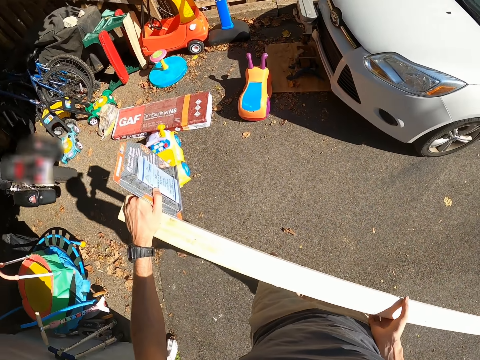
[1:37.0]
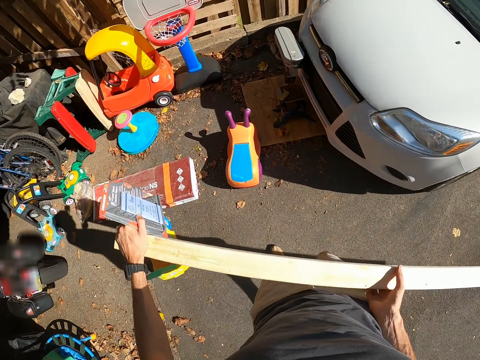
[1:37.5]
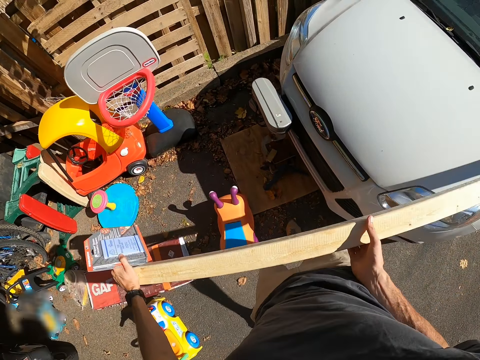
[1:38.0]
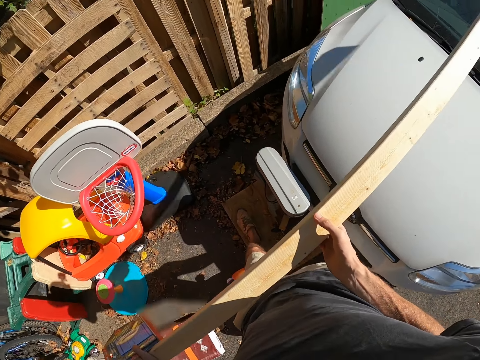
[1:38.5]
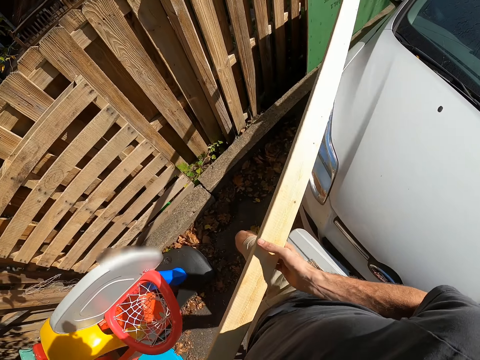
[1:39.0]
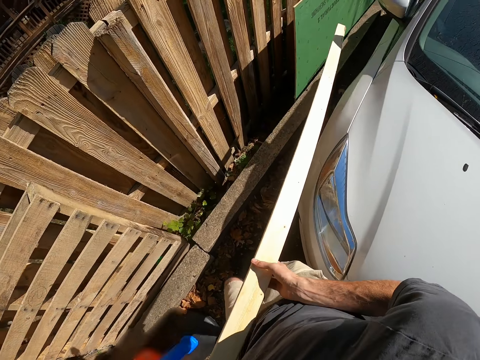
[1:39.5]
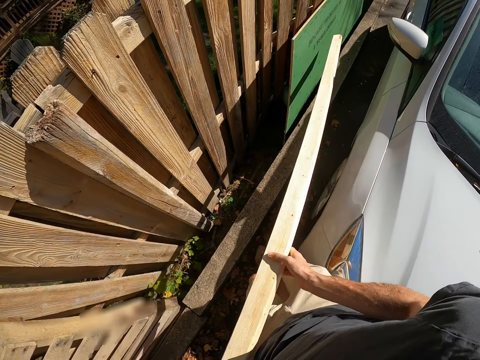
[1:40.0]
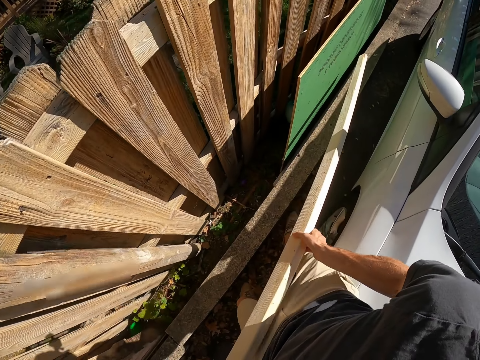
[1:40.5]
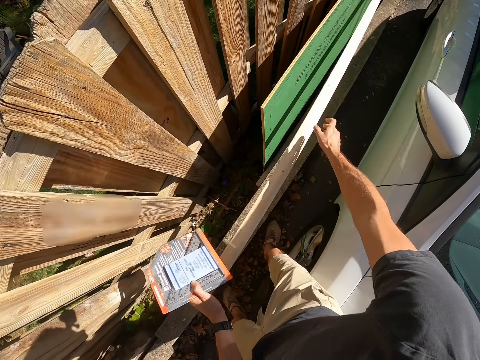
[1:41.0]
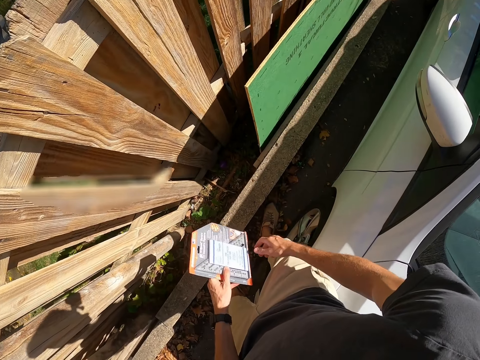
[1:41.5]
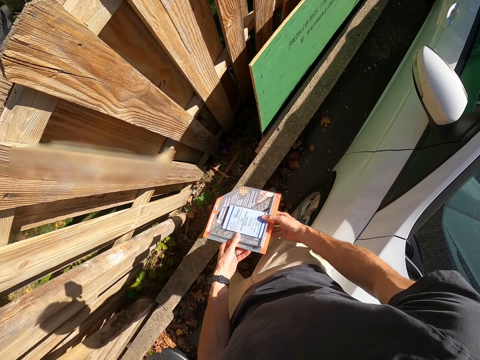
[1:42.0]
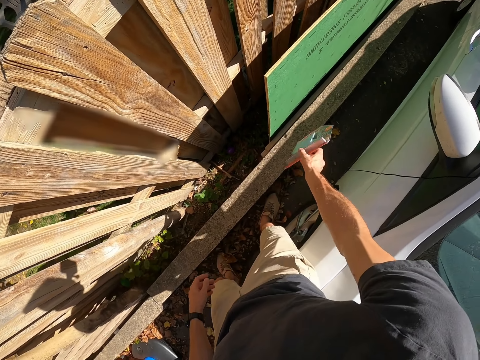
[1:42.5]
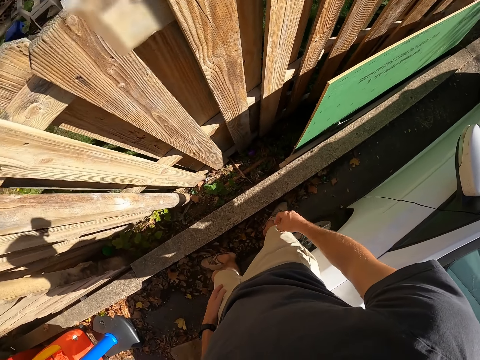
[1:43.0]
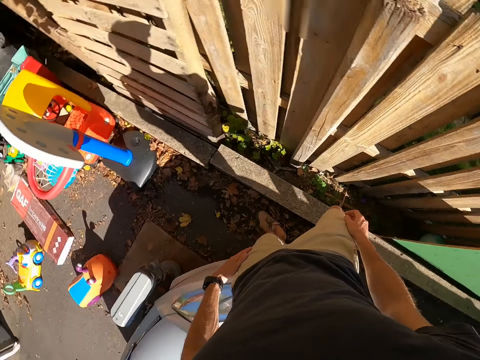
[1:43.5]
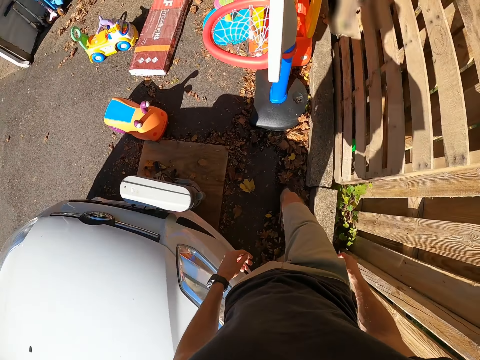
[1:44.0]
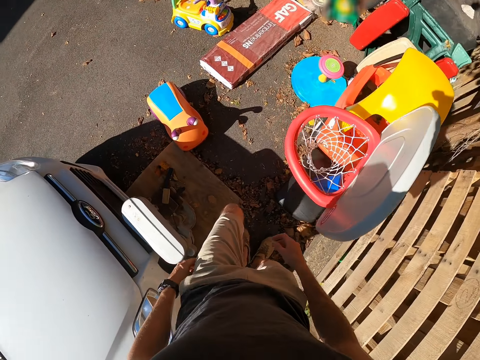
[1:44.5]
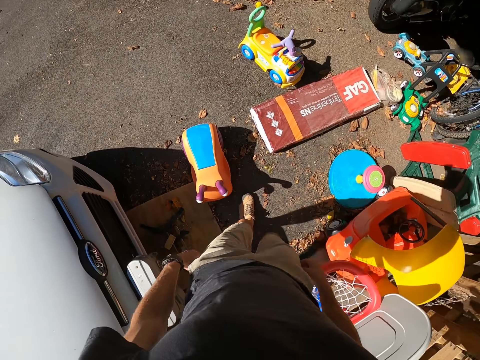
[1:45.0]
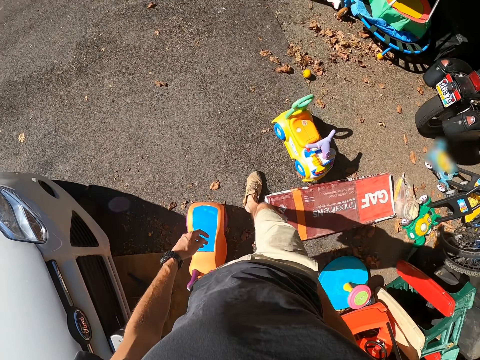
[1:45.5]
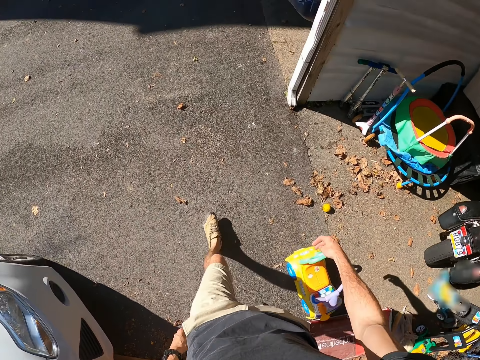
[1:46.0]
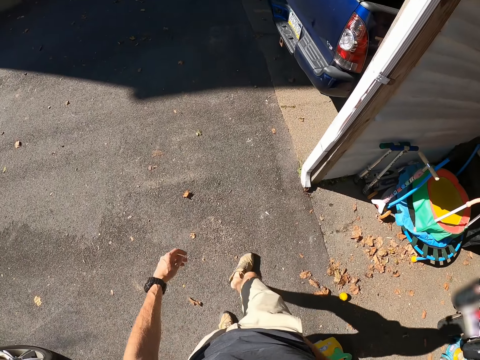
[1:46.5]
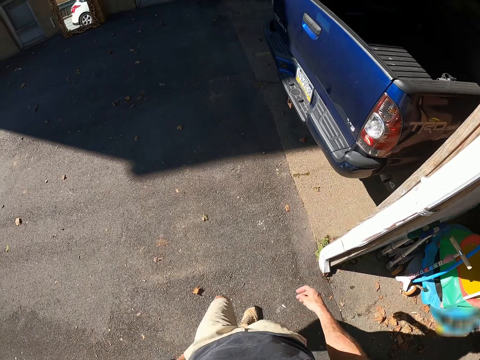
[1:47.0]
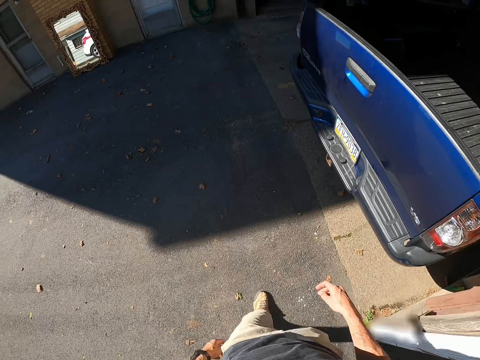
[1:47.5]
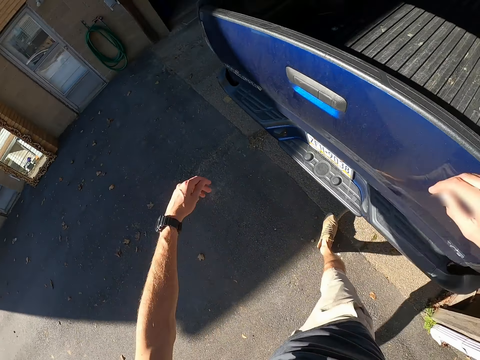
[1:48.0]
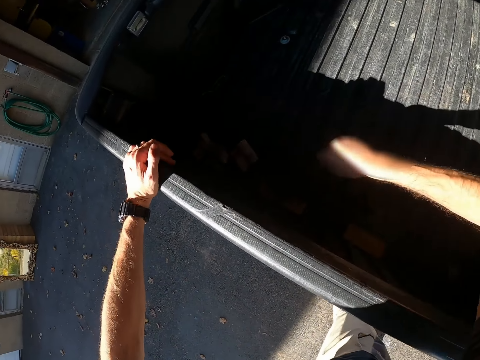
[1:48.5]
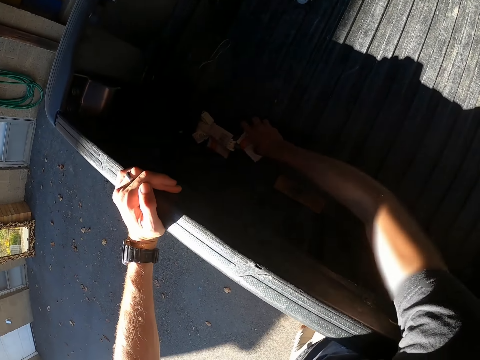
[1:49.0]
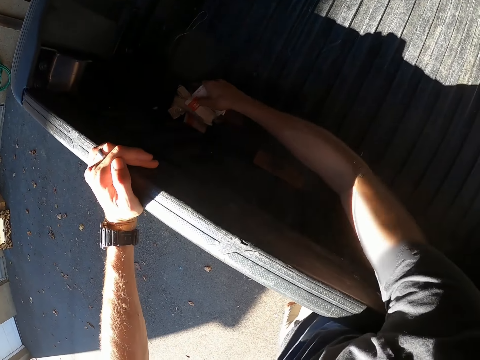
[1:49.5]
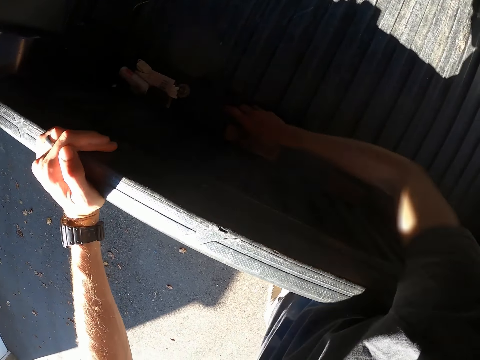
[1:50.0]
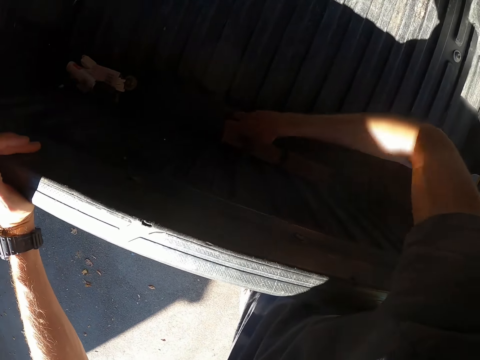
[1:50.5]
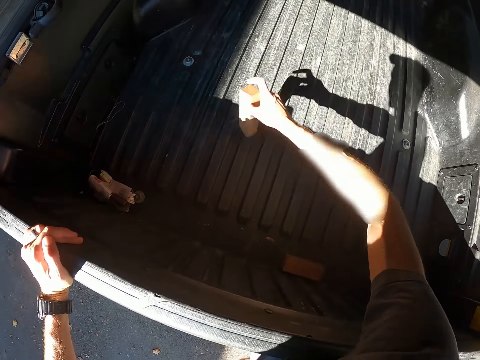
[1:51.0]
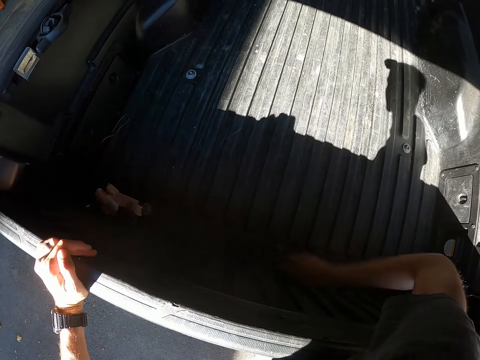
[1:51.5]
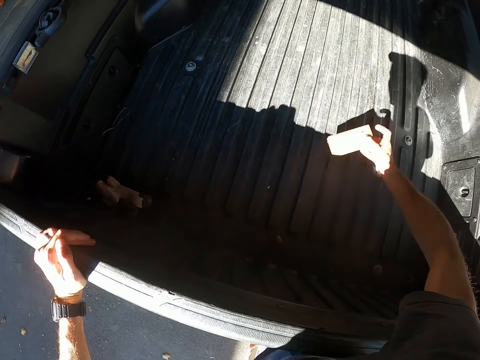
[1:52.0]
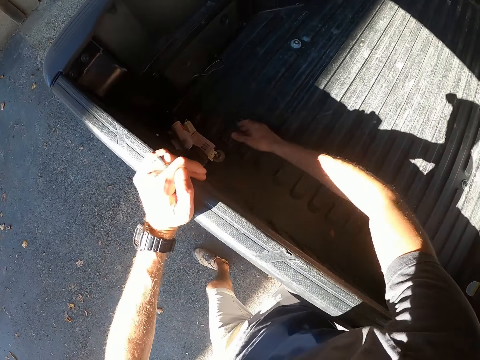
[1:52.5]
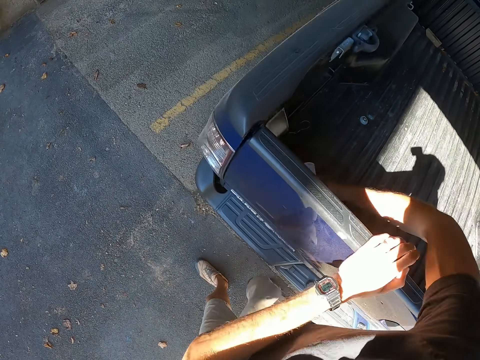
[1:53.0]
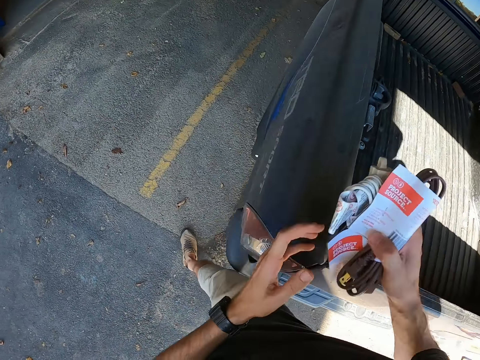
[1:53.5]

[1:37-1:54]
The camera wearer puts the piece of wood on the ground. They throw the speed square on the ground. They walk around the compound. They place a hand on the vehicle. They move the cord, pick up the wood, and throw the pieces of wood in the pickup trunk. They pick up the wood and throw the wood. They pick cables from the pickup trunk.

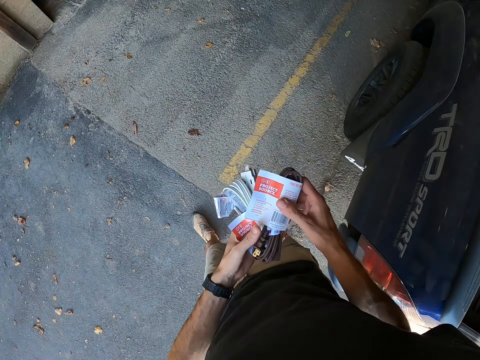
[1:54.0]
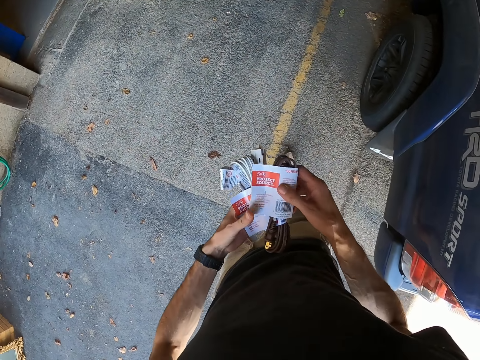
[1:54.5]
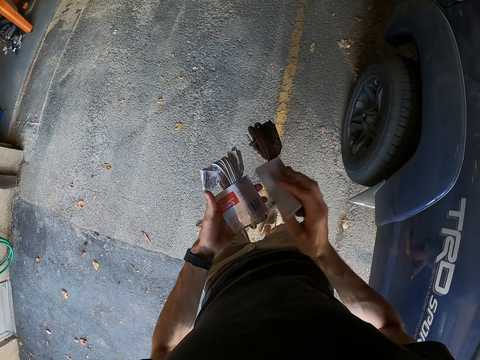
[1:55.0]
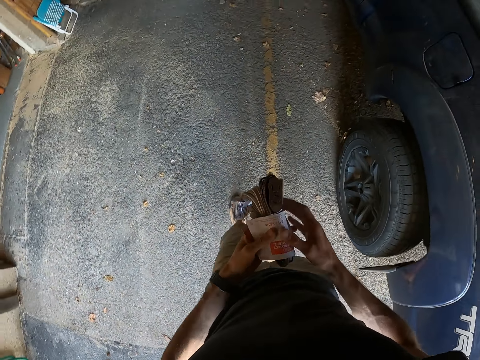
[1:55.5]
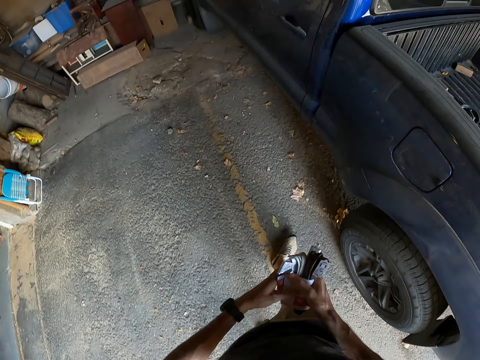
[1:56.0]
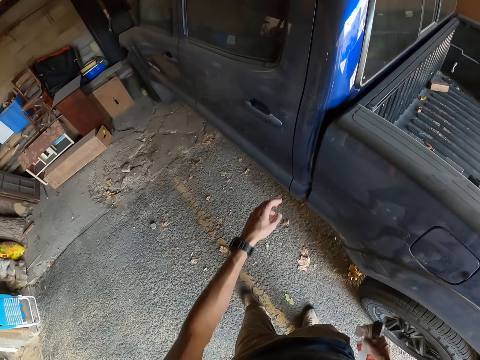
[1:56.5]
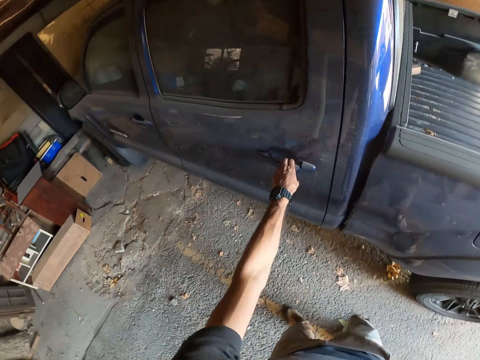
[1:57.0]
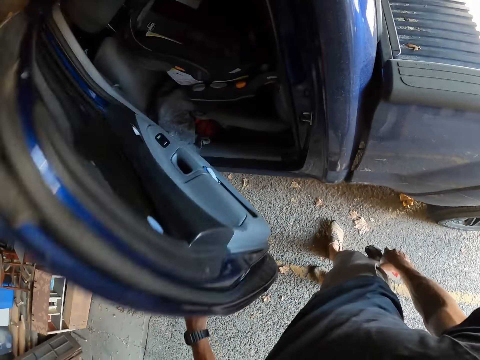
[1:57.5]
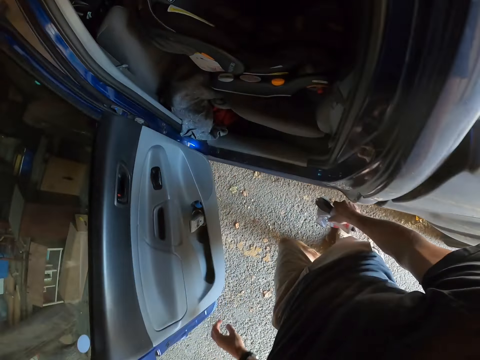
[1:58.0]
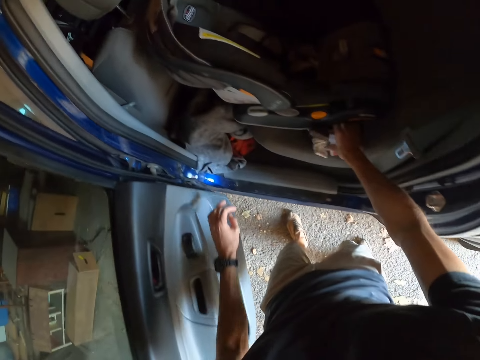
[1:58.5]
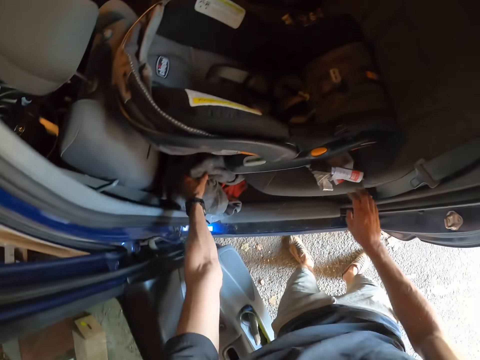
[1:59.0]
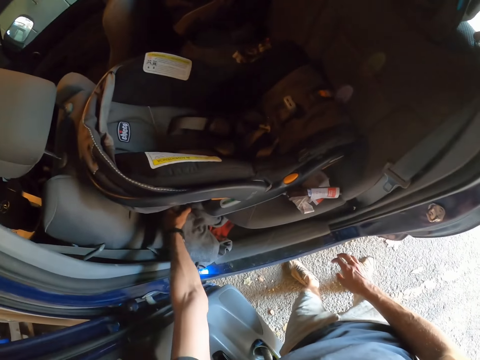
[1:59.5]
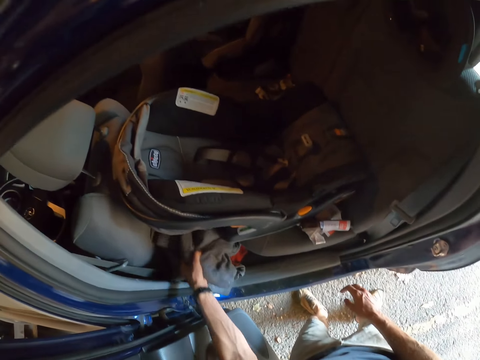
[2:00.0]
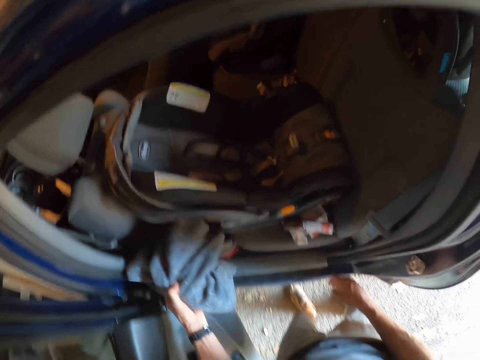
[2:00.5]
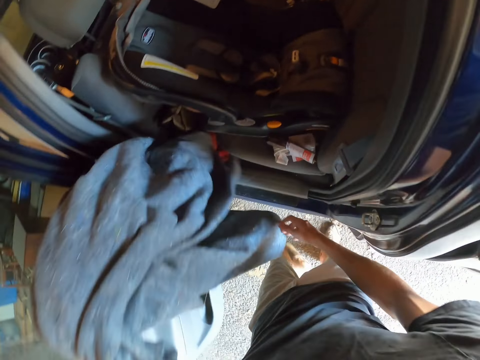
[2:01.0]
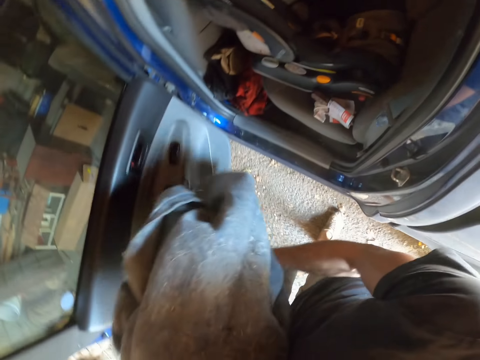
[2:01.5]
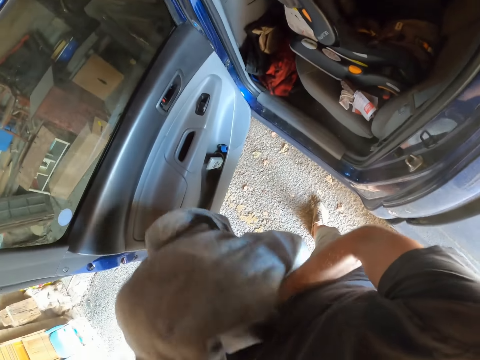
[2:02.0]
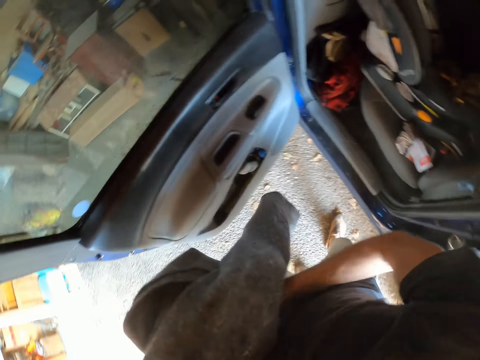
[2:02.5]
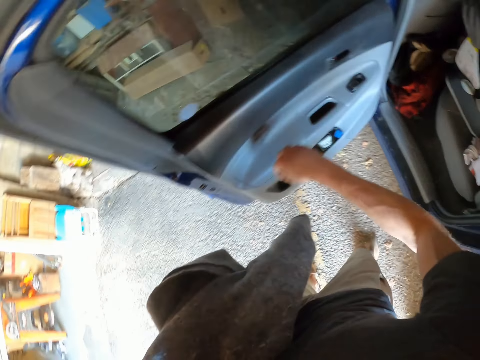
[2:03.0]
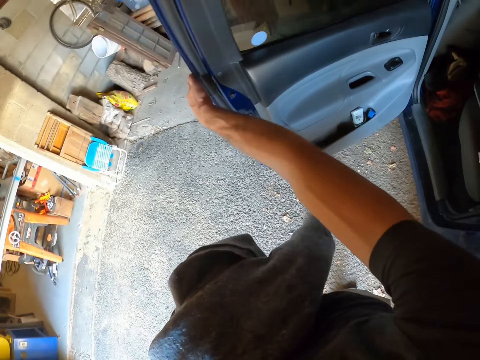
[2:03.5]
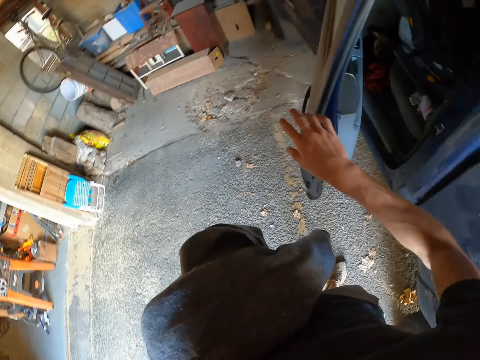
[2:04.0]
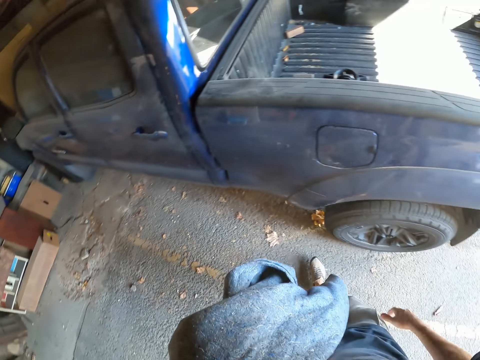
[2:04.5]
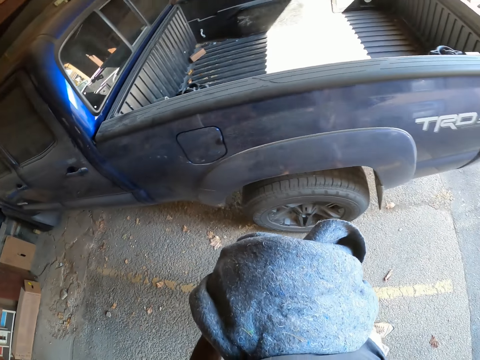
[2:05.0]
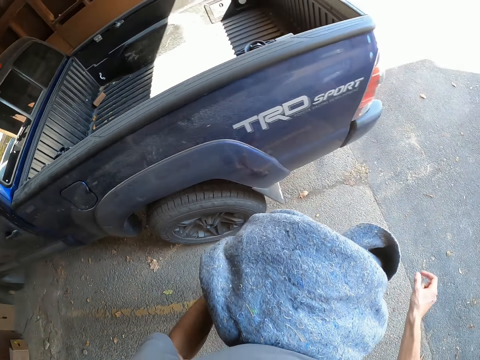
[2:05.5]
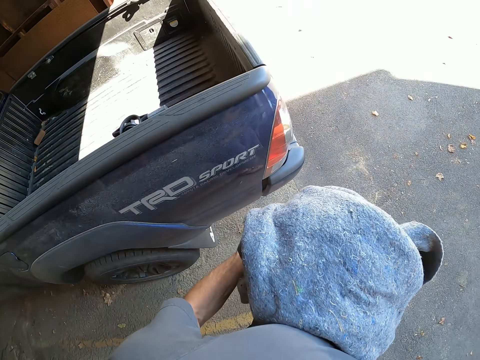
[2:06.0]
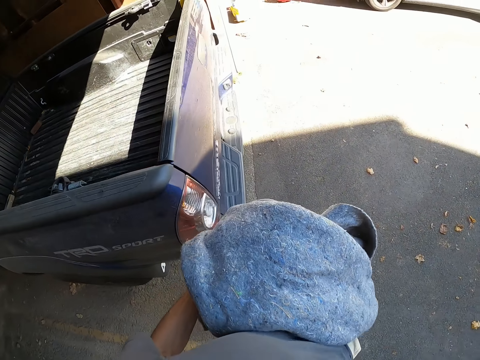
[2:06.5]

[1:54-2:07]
The camera wearer walks around the compound. They open the door of the pickup. They put the cables in the pickup. They pick a blanket from the pickup. They close the door of the pickup. They walk around the compound.
